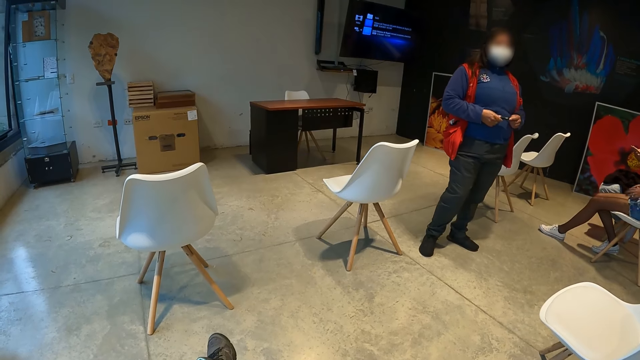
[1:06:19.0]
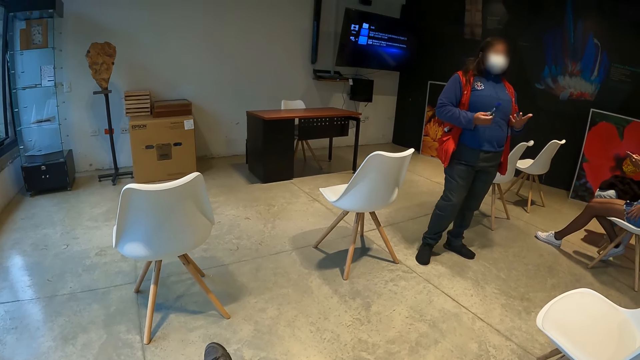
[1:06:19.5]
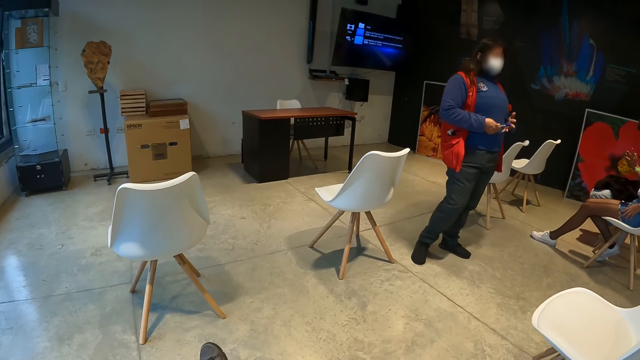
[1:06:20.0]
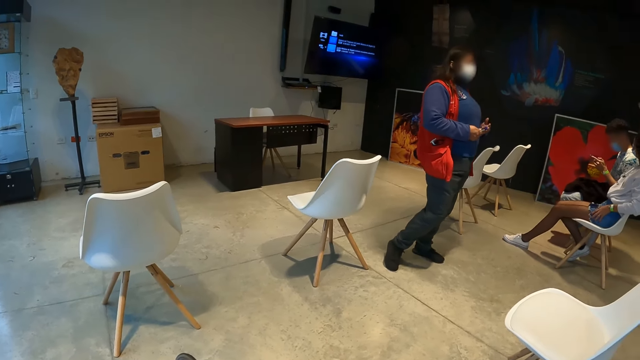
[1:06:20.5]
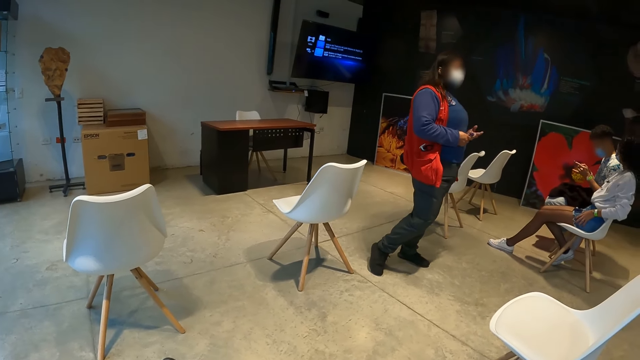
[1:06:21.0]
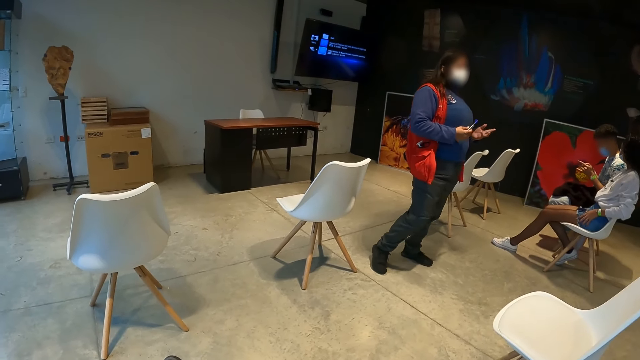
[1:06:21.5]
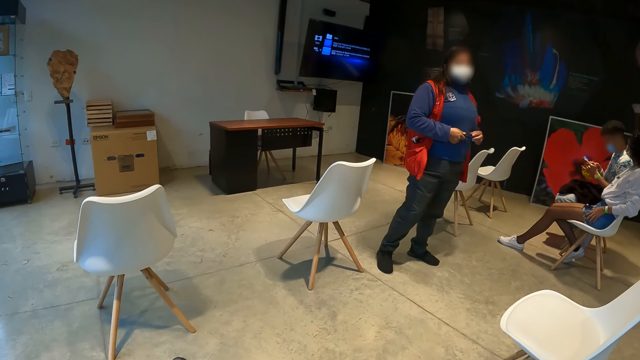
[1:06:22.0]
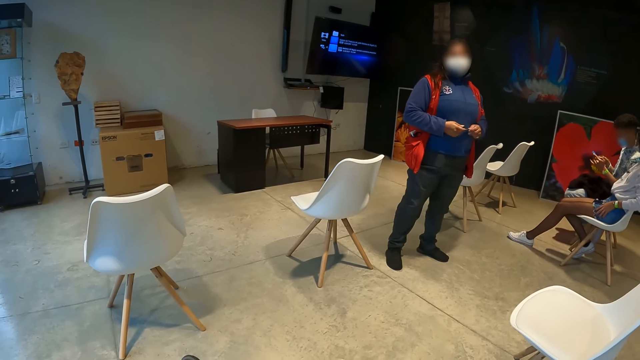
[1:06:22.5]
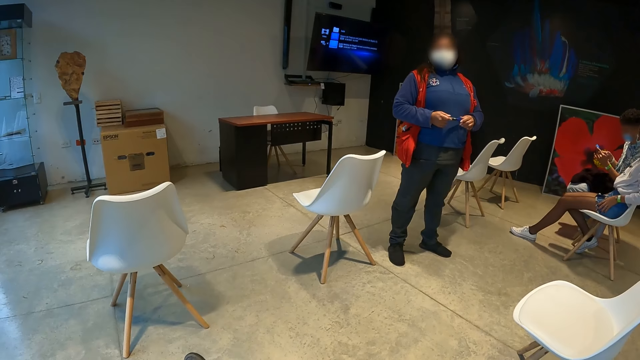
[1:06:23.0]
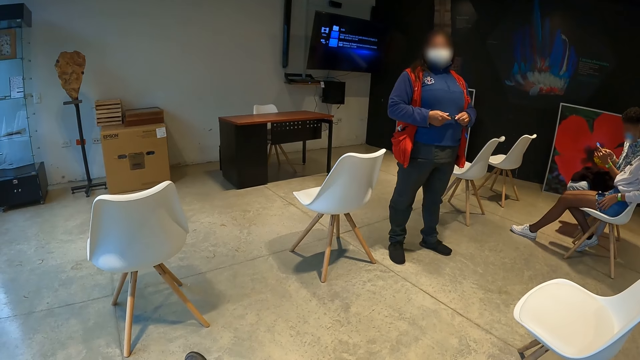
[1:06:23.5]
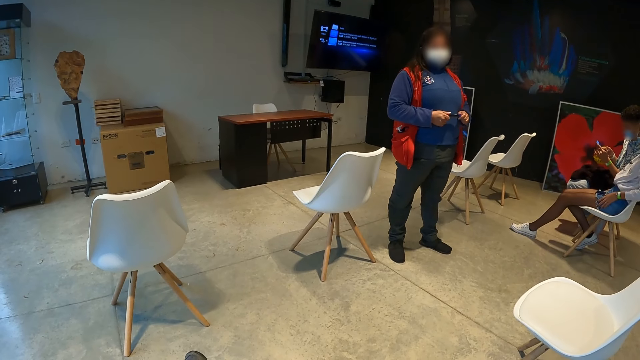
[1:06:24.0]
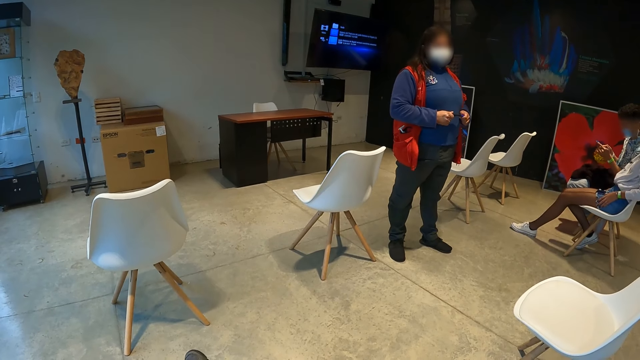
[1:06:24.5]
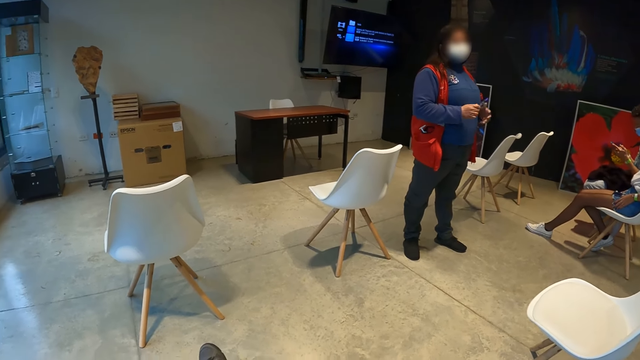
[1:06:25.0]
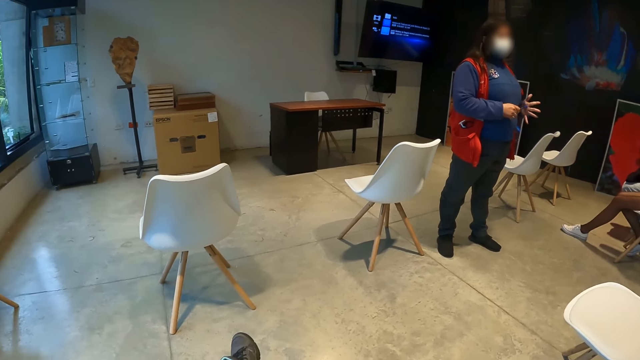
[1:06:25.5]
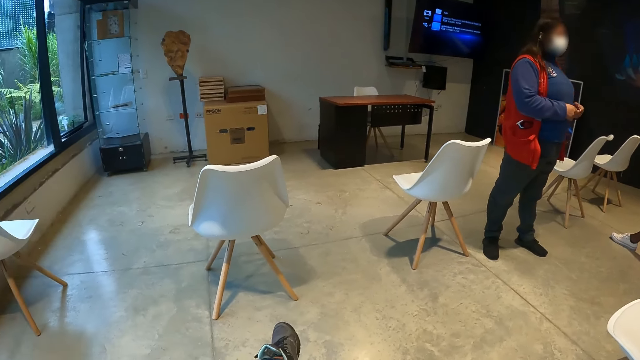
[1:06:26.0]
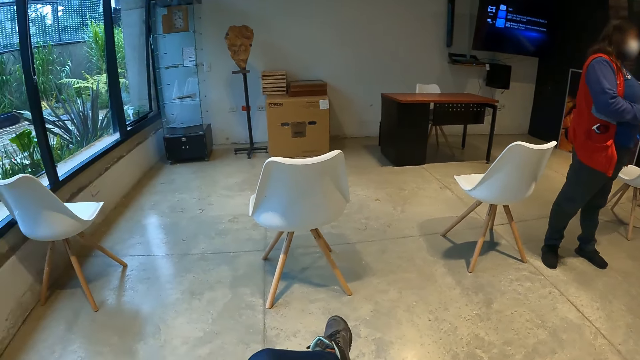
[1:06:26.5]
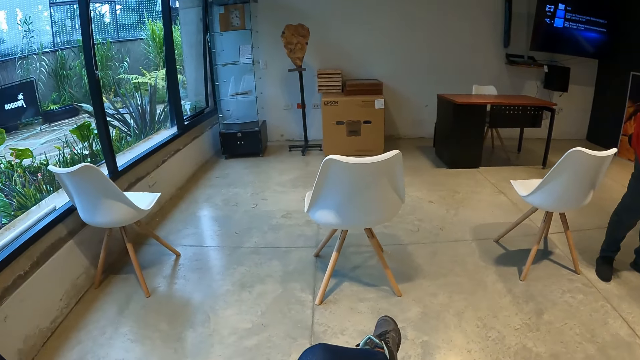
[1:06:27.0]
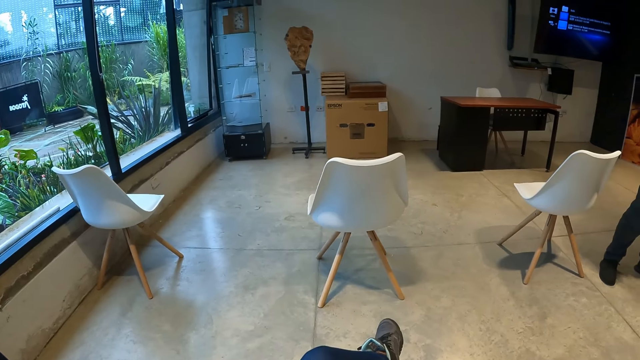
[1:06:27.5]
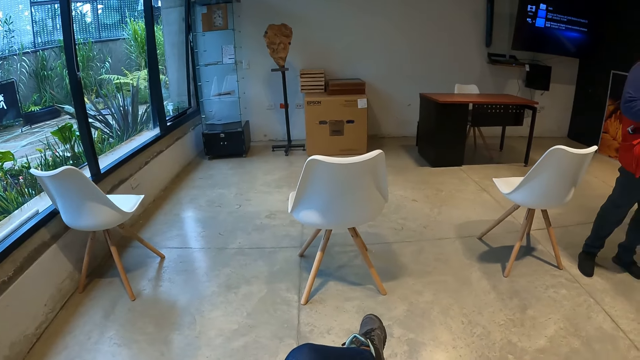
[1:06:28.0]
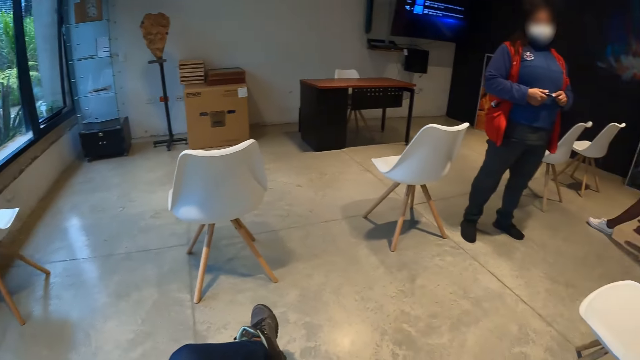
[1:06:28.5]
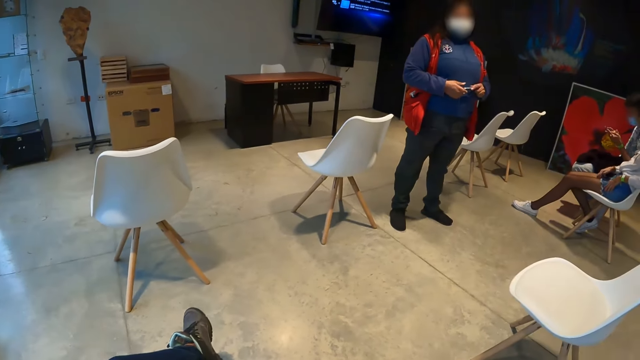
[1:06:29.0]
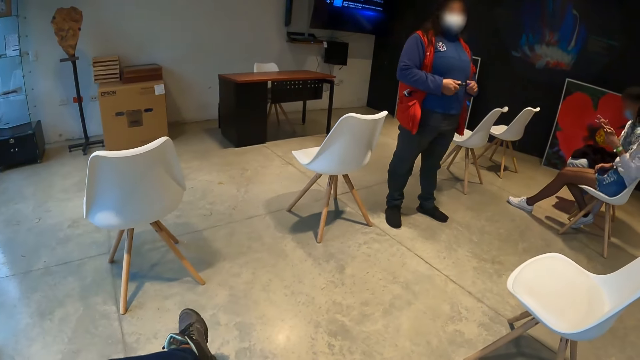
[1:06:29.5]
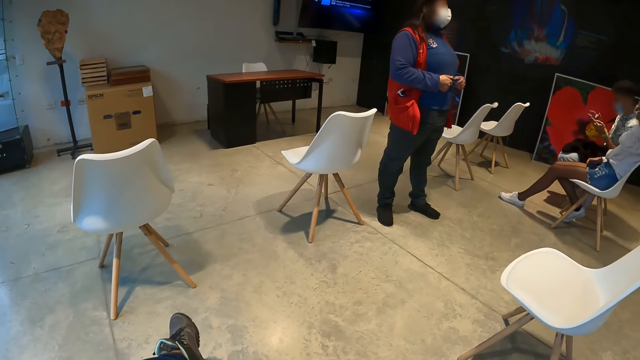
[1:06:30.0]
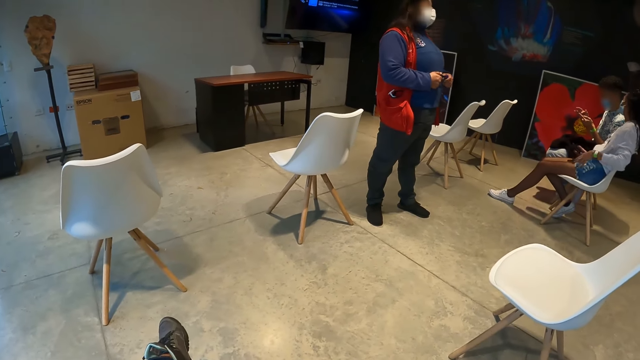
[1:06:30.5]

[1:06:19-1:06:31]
The man operates a phone with both hands.

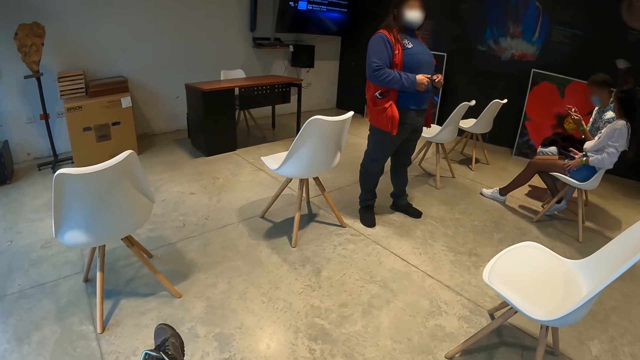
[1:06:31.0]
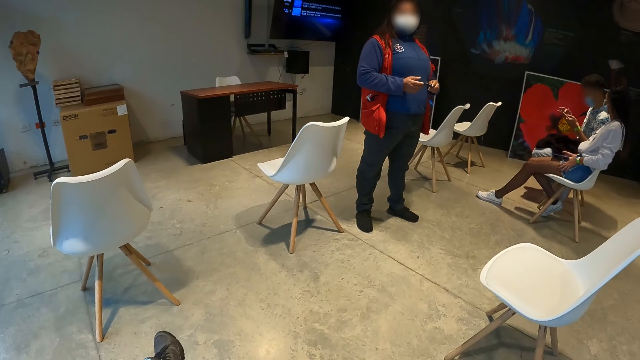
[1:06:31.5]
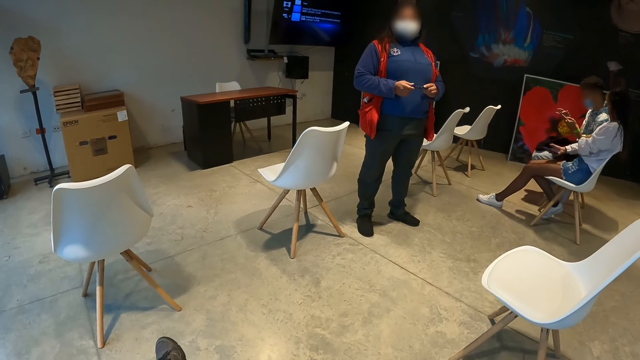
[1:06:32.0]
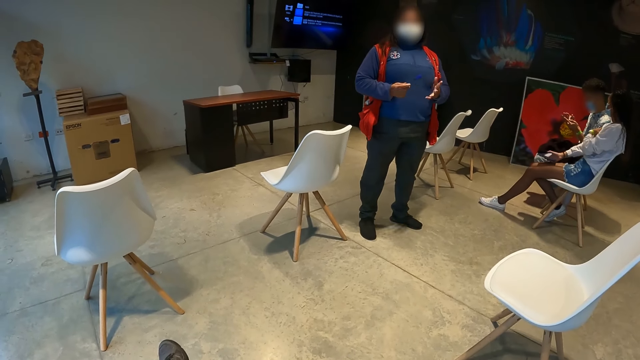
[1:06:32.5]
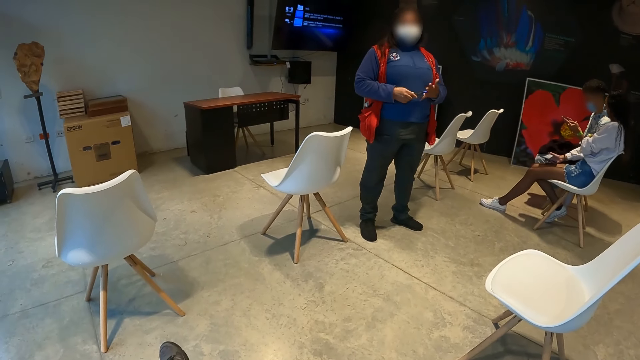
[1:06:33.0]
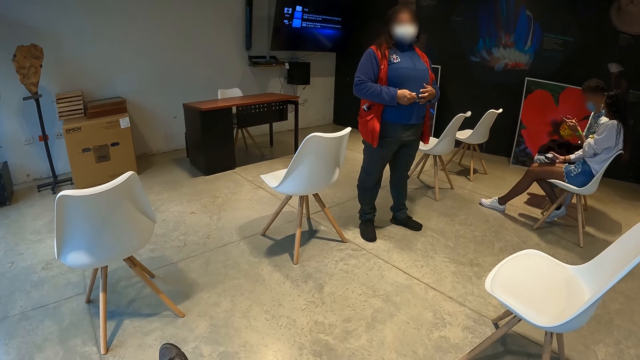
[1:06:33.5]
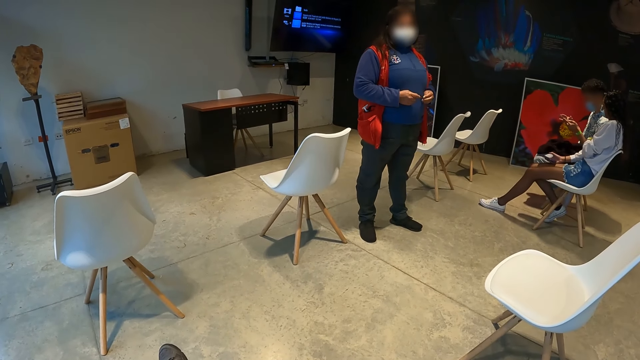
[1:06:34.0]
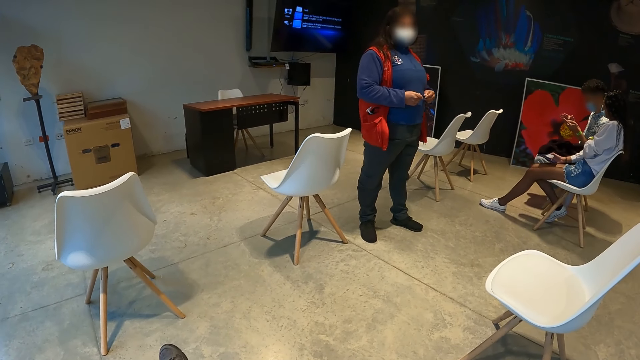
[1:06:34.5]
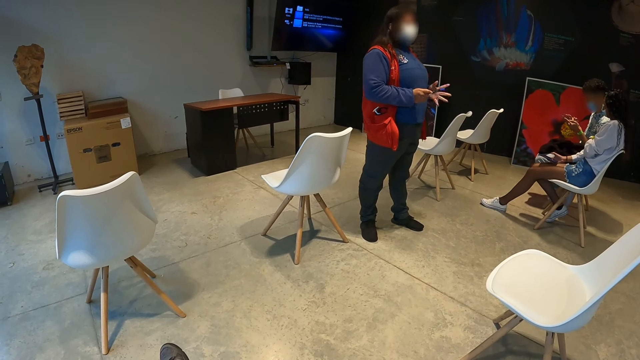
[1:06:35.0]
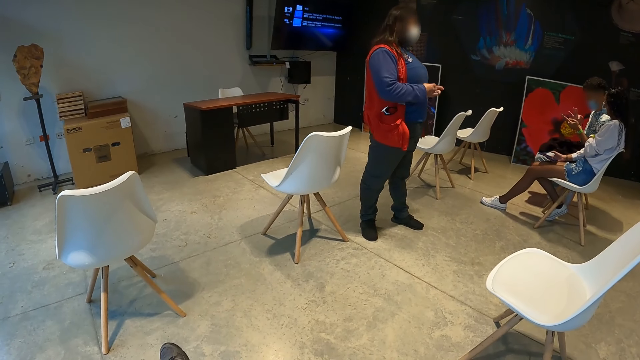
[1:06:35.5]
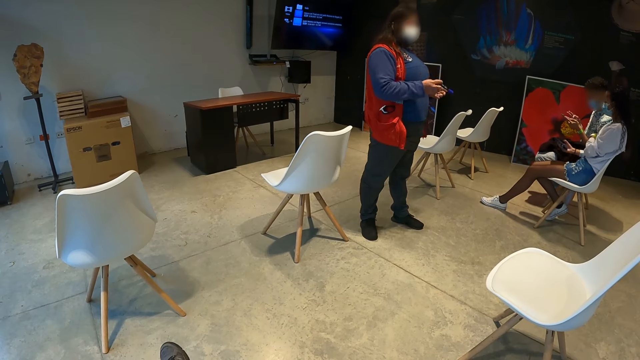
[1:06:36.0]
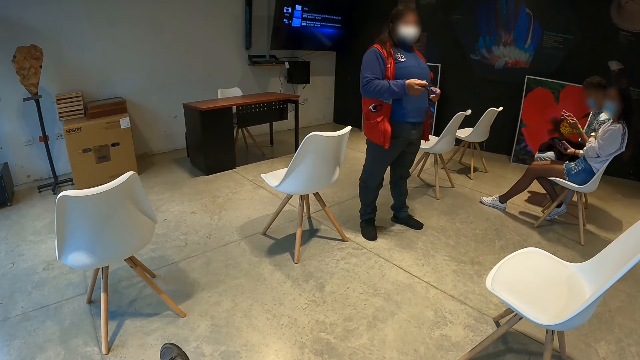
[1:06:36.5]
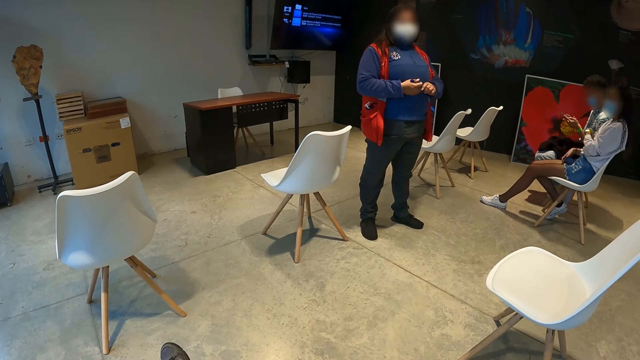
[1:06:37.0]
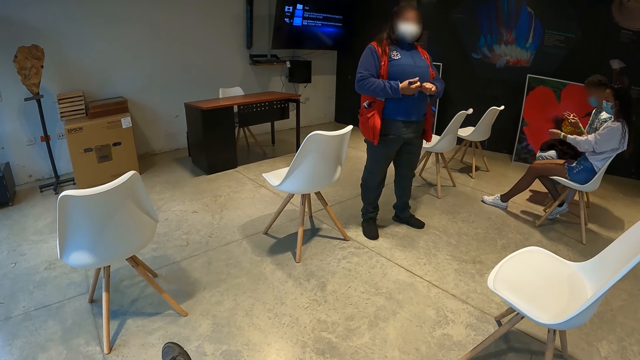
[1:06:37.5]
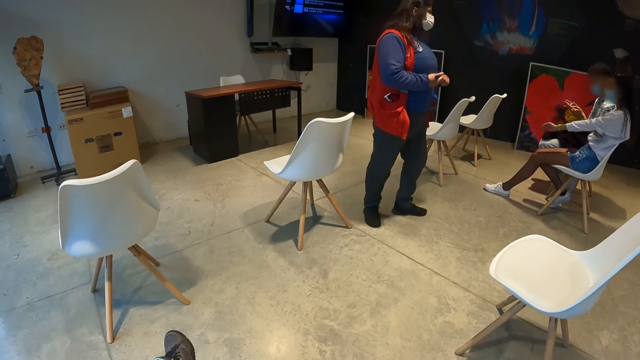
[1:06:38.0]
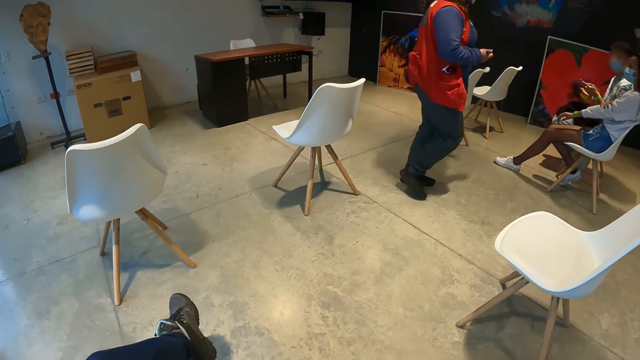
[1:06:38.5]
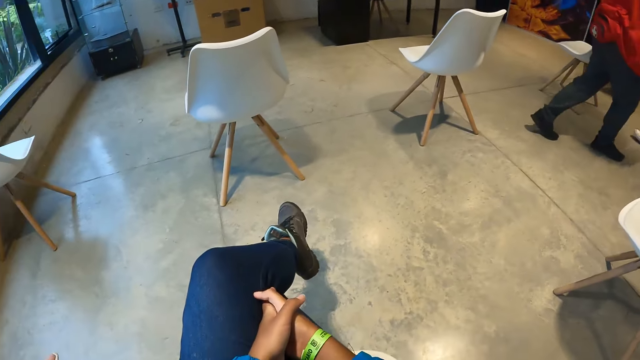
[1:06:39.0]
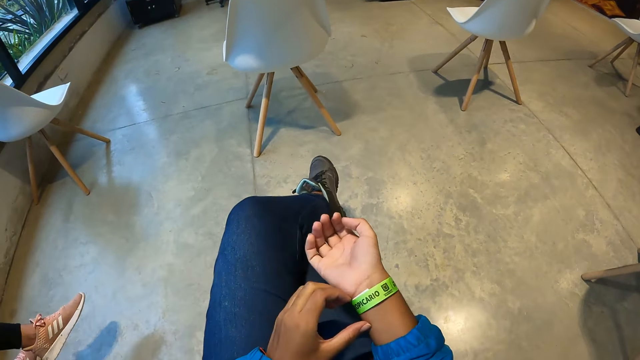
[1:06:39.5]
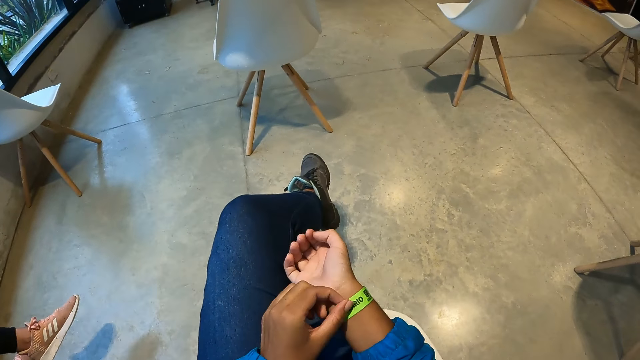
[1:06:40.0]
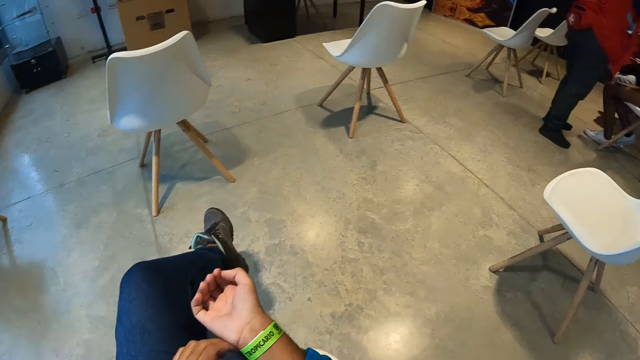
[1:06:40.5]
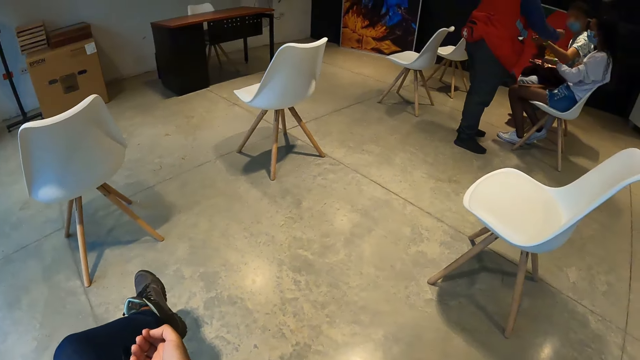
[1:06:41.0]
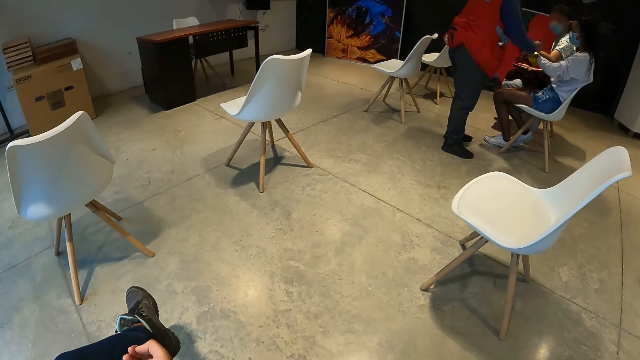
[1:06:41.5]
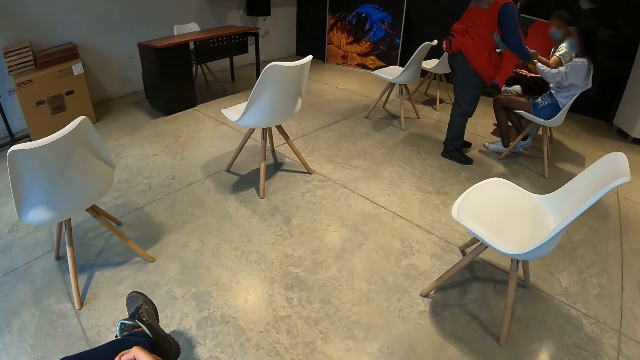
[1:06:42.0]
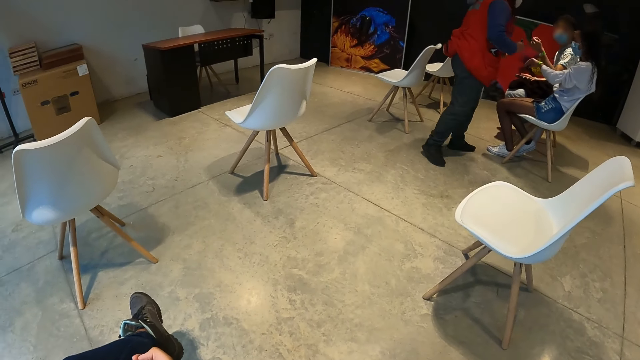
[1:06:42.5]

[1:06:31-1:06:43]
The camera wearer adjusts a wristband on his right hand with his left hand. He touches the bangle. He looks at a woman.
